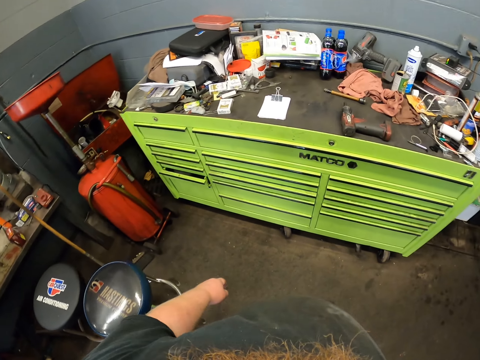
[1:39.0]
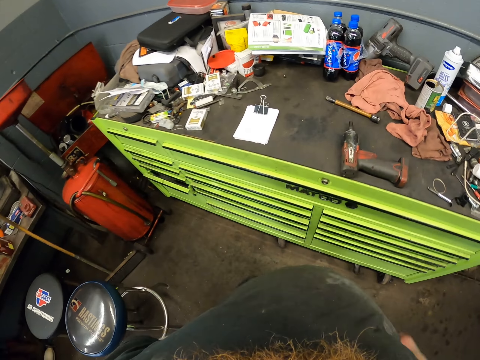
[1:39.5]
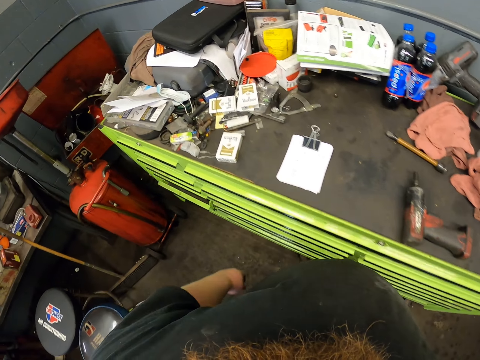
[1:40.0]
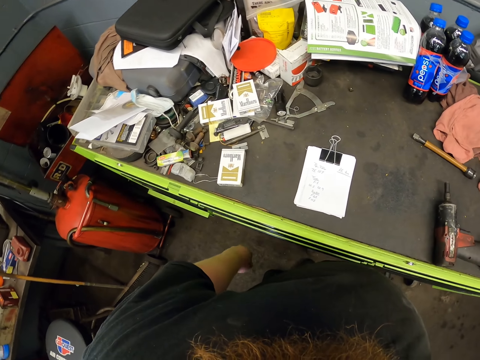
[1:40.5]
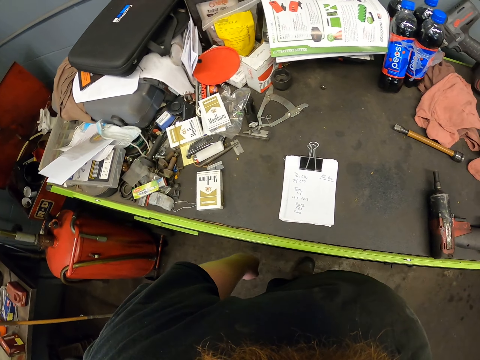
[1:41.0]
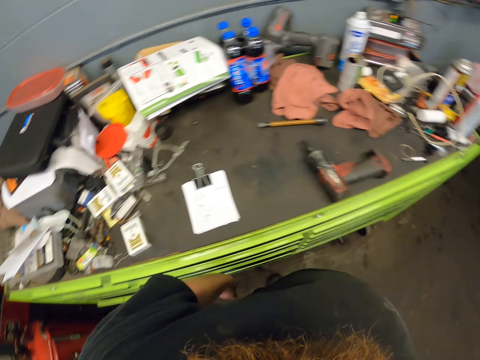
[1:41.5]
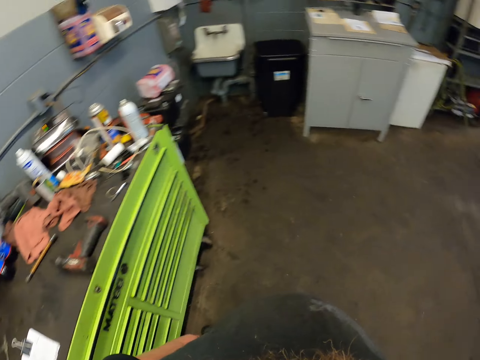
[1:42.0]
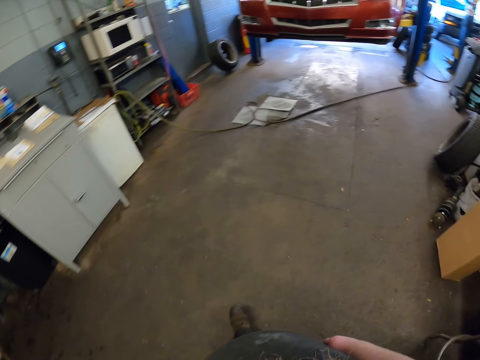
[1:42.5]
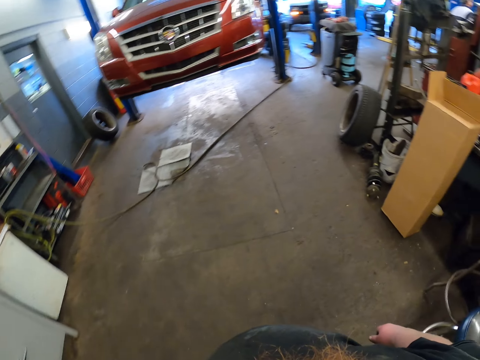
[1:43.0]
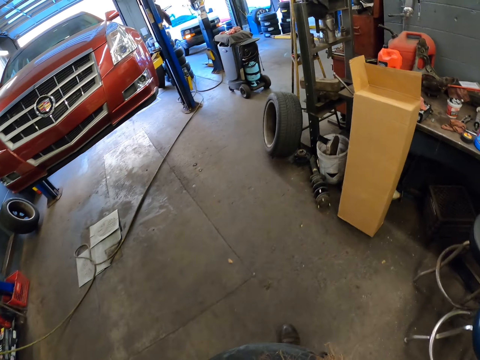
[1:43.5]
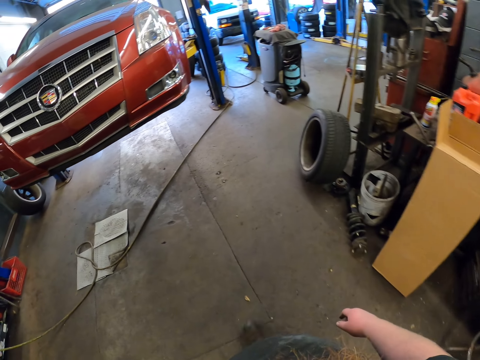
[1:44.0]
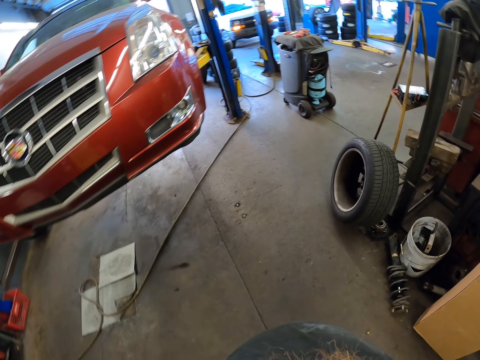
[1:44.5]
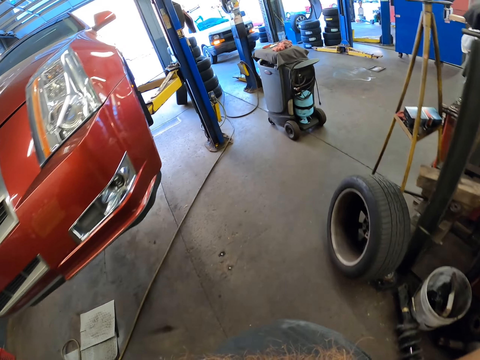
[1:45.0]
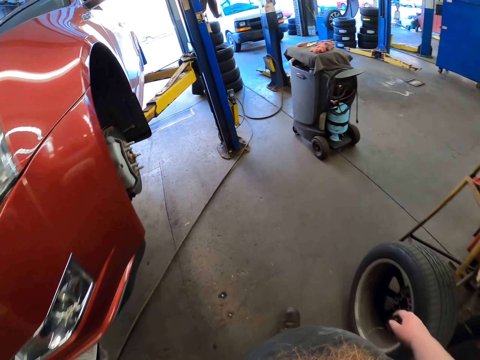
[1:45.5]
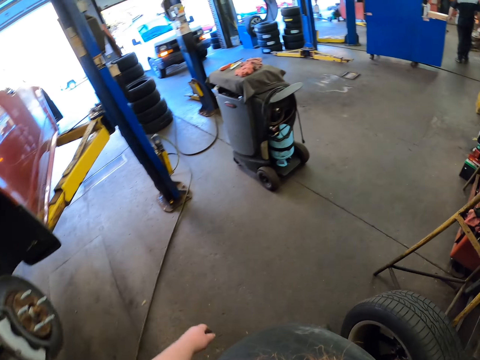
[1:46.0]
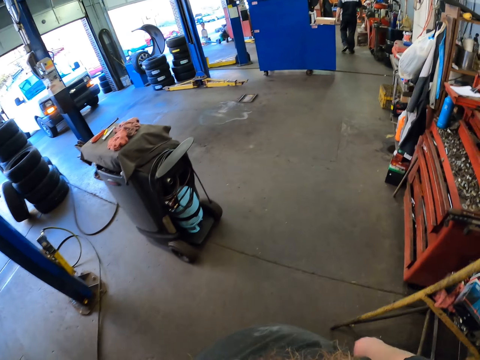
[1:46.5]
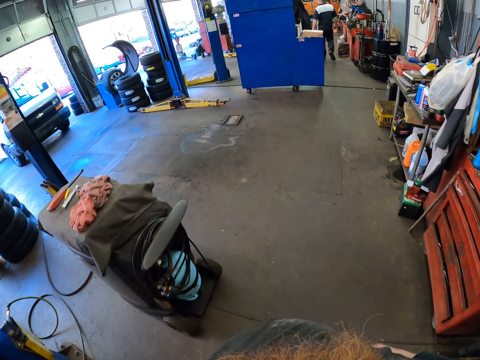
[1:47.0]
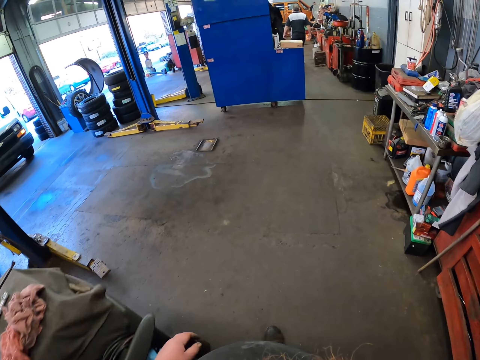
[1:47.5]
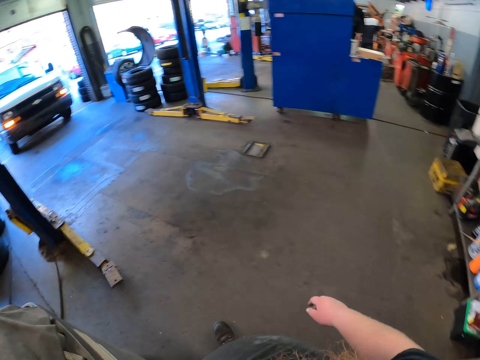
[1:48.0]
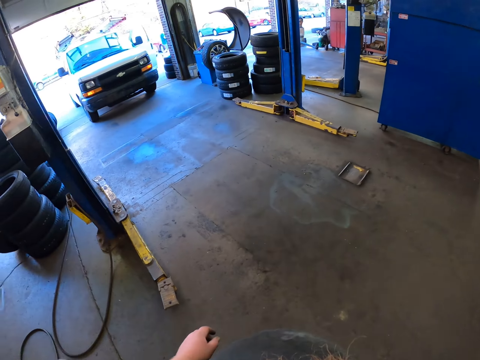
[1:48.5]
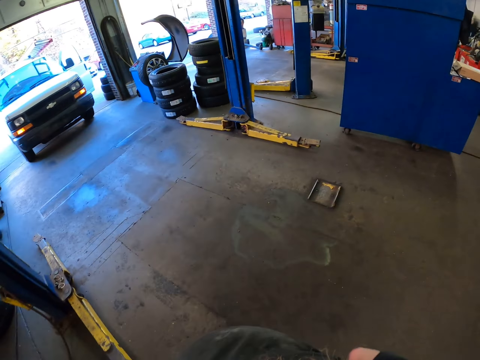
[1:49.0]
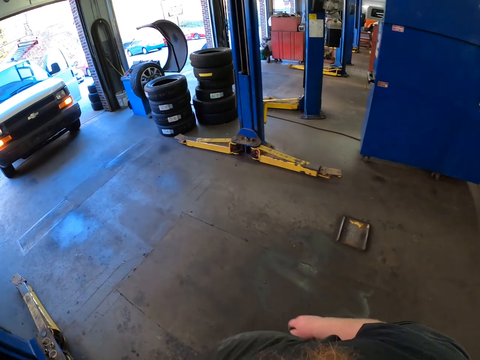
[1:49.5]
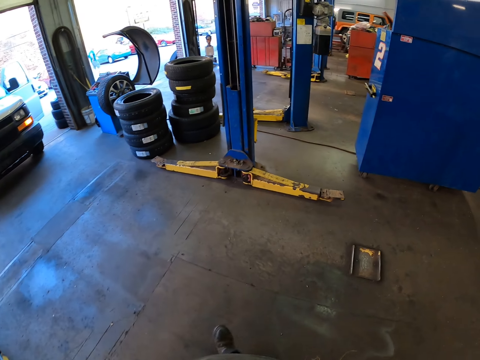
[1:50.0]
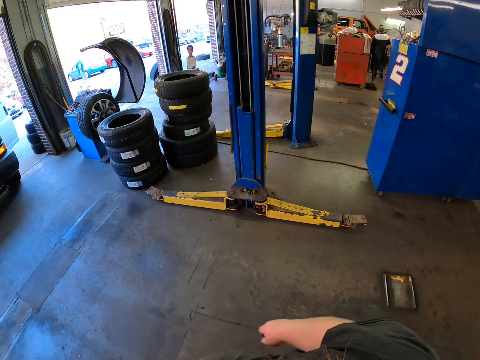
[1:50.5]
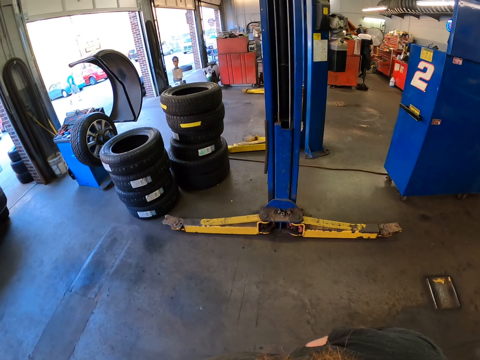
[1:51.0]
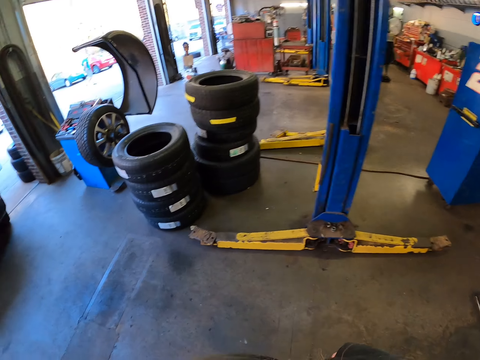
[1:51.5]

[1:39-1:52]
The camera wearer looks around. They walk around the garage.

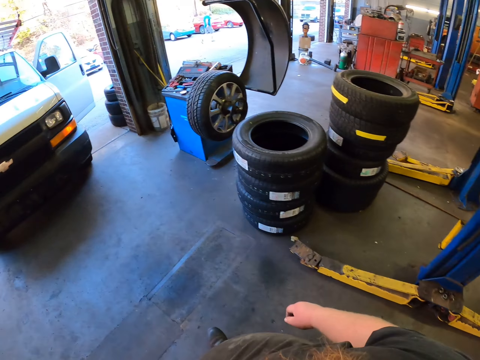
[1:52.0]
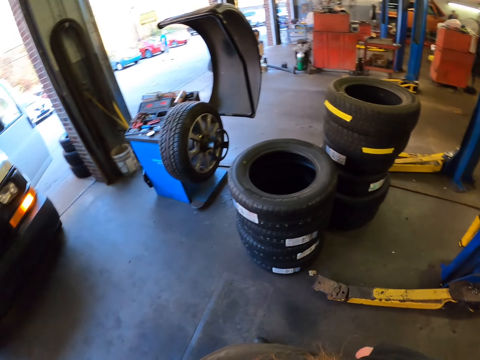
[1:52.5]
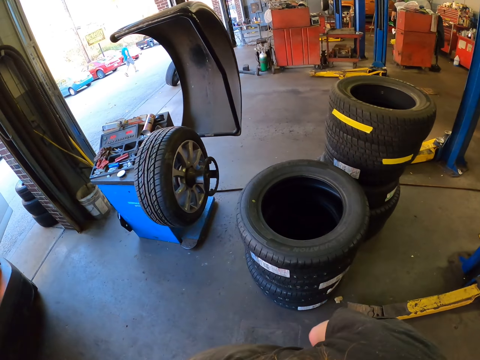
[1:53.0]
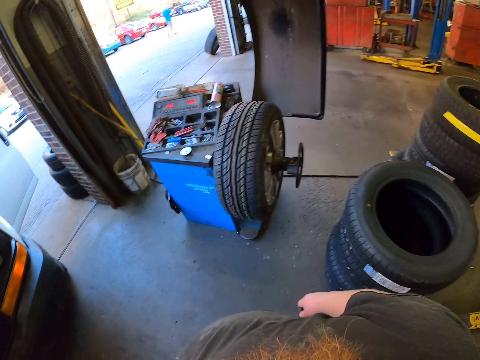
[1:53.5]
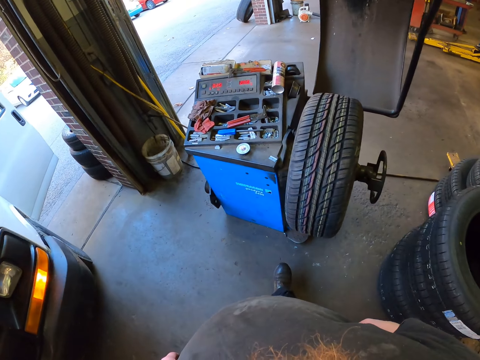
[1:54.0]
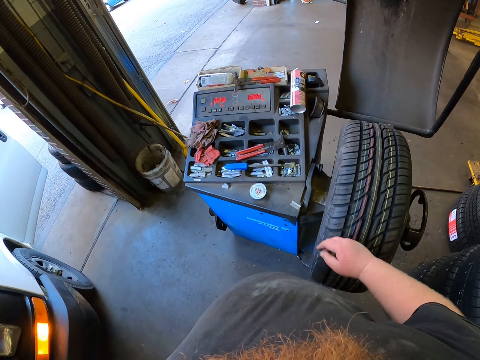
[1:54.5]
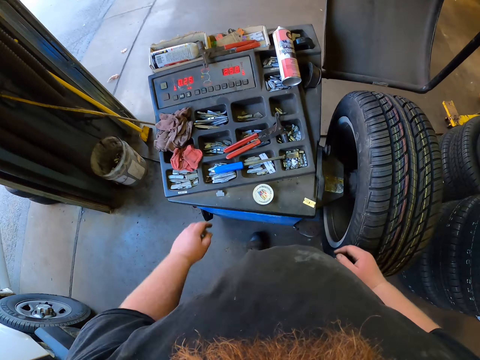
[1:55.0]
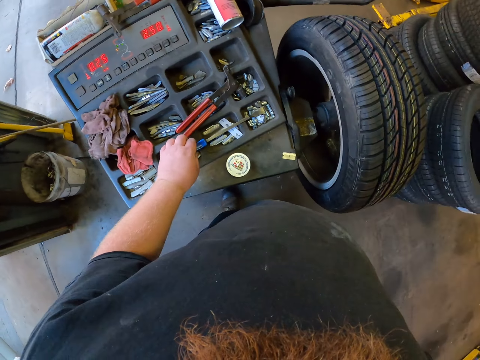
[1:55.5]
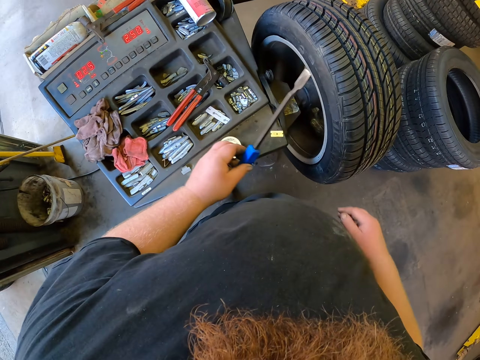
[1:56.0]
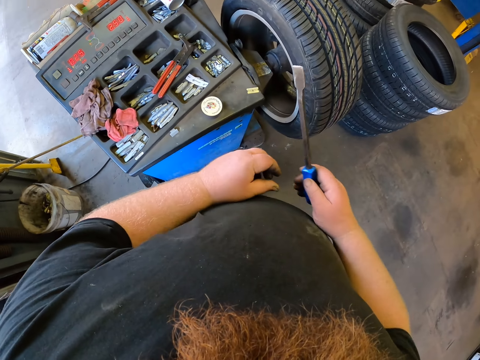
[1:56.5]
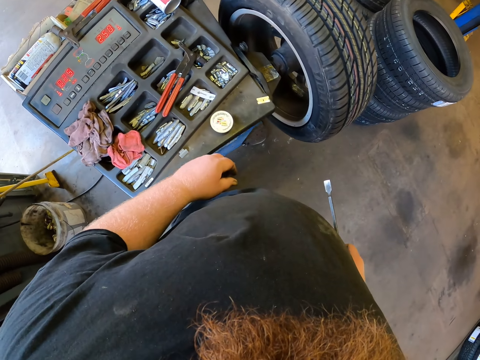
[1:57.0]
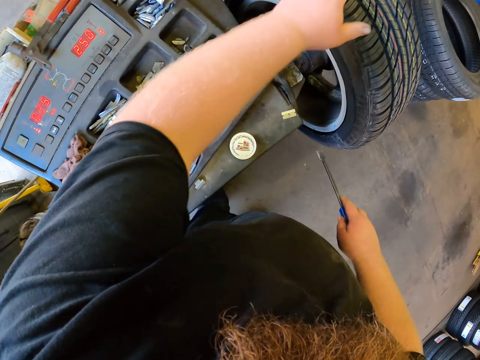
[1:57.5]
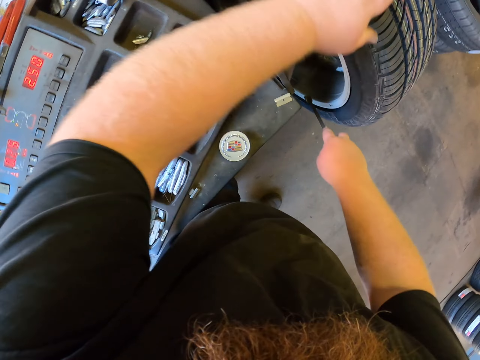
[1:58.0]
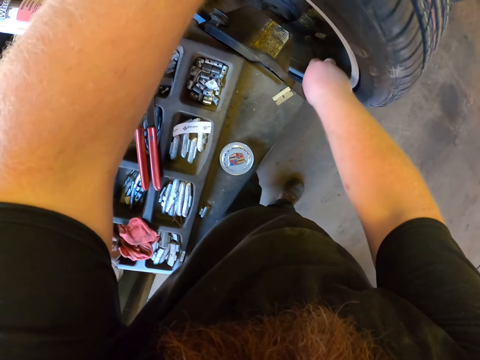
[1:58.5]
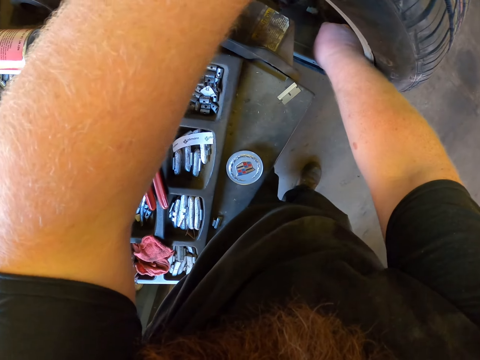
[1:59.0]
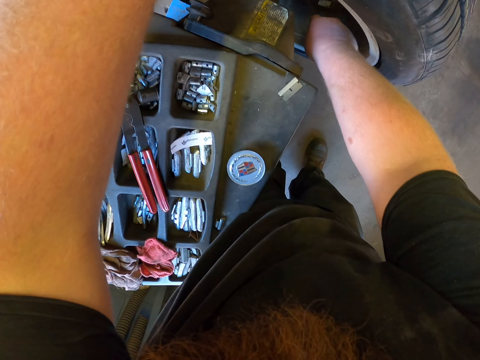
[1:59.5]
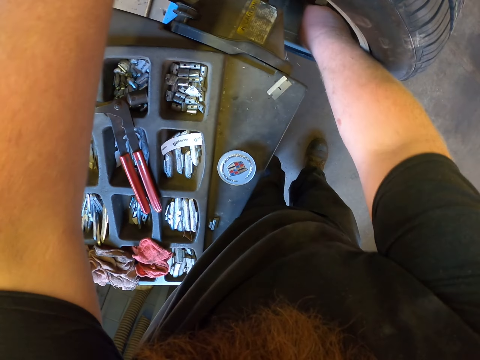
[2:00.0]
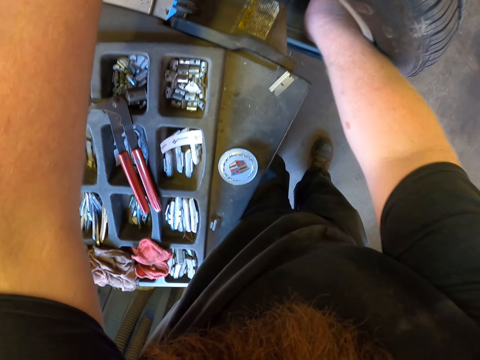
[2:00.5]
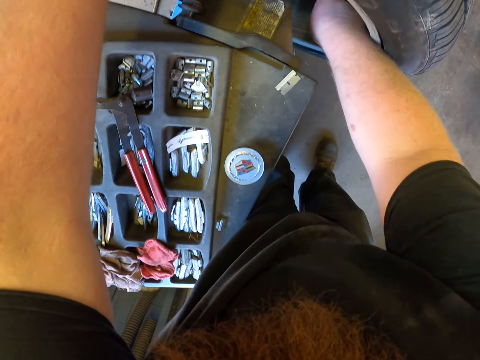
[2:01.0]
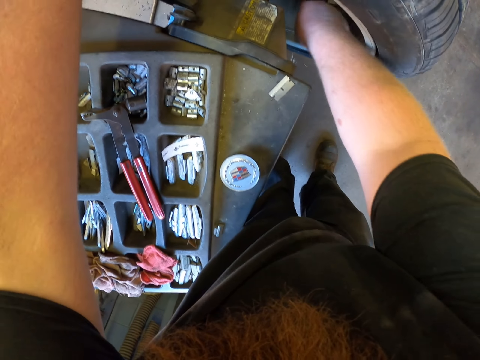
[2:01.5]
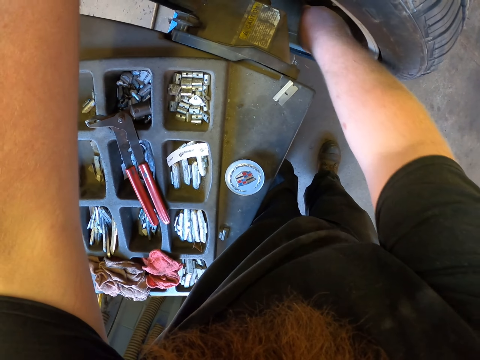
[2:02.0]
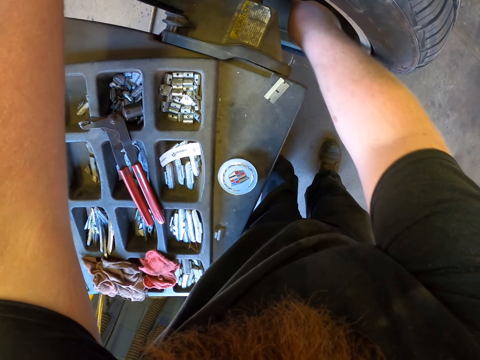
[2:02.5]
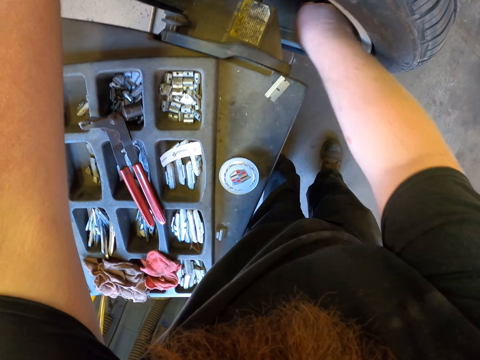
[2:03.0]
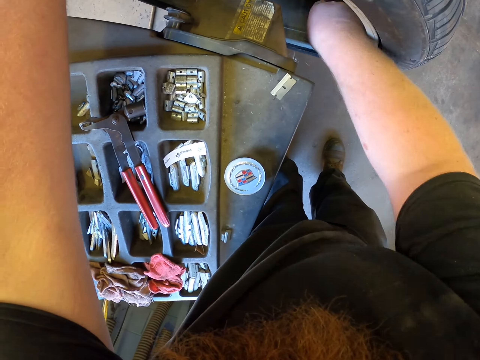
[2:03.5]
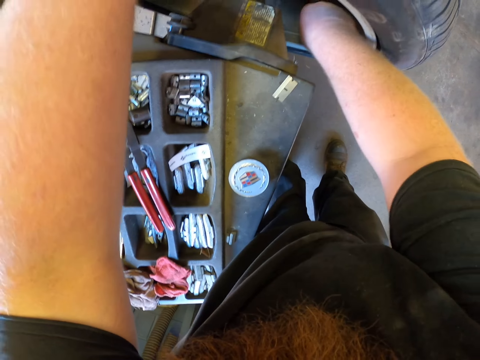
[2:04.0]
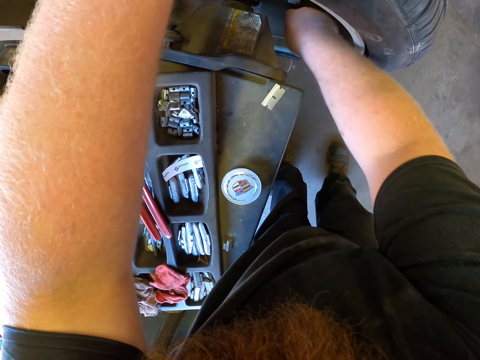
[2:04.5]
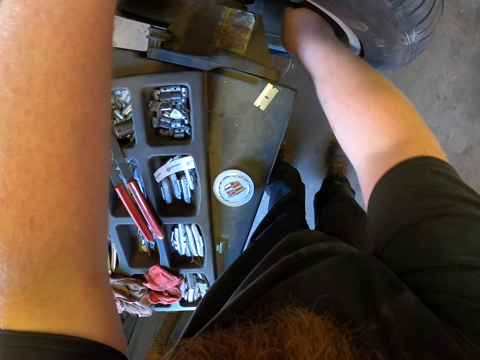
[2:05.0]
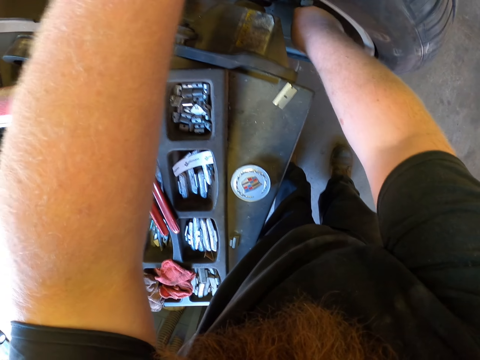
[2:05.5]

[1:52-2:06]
The camera wearer stands near the wheel balancing machine. They pick up a chisel, roll the vehicle tyre backwards, and scrape the wheel rim with the chisel. They scrub the rim.
